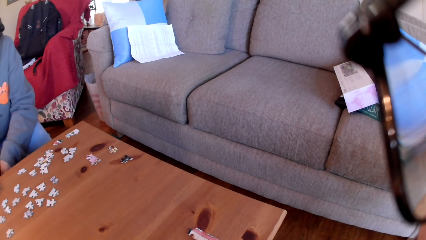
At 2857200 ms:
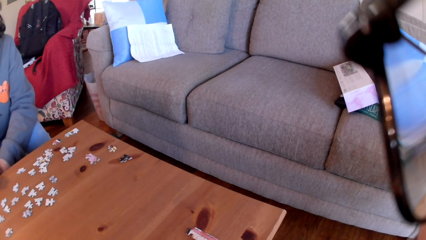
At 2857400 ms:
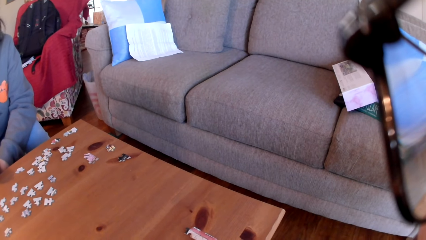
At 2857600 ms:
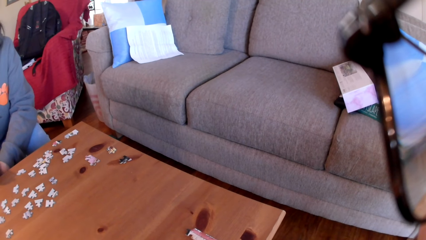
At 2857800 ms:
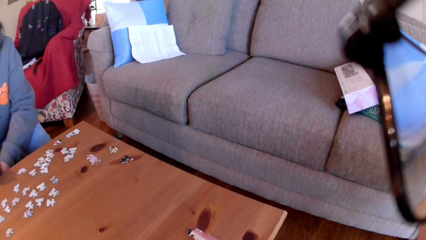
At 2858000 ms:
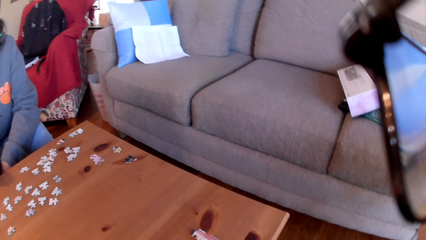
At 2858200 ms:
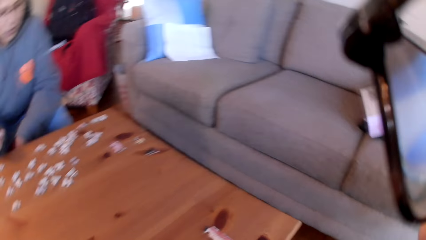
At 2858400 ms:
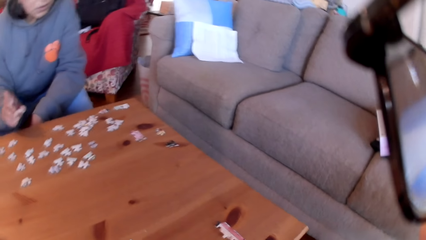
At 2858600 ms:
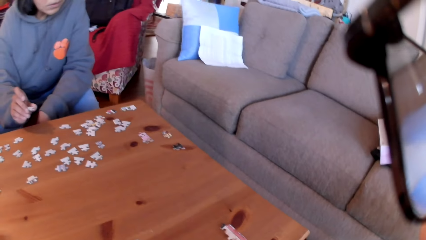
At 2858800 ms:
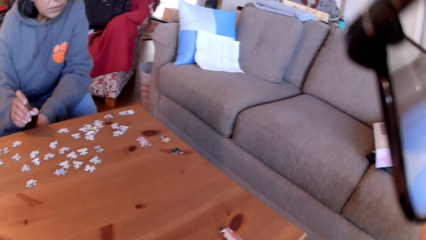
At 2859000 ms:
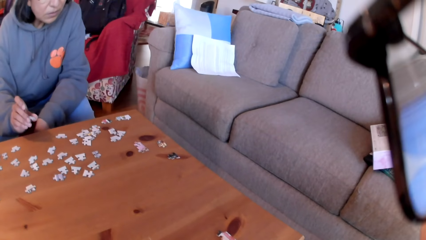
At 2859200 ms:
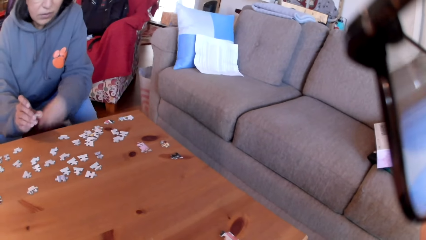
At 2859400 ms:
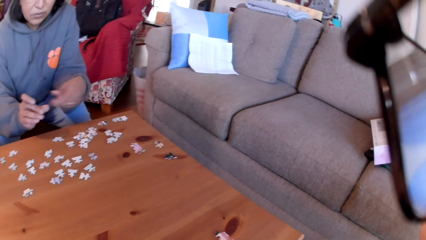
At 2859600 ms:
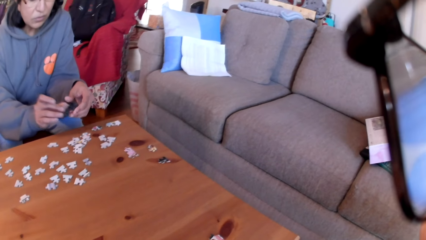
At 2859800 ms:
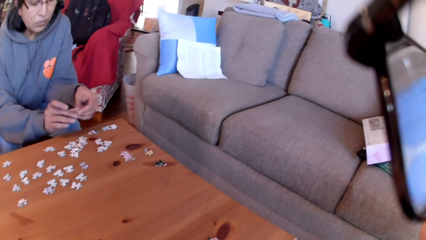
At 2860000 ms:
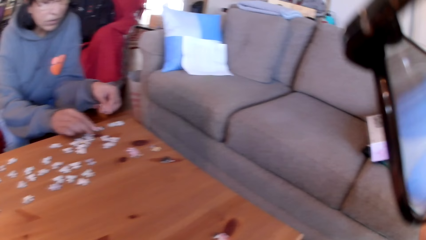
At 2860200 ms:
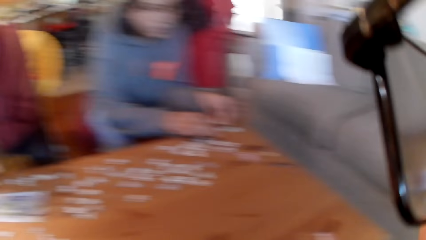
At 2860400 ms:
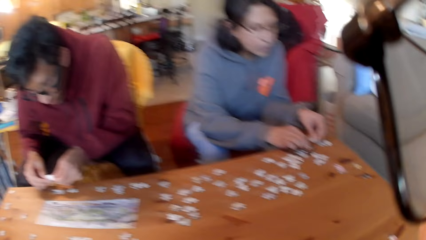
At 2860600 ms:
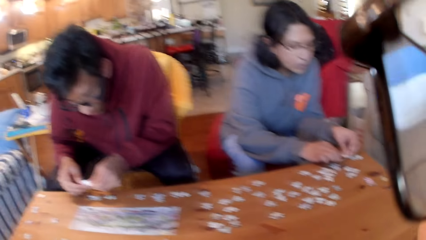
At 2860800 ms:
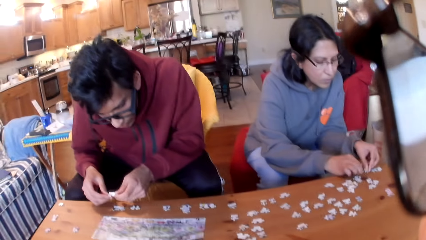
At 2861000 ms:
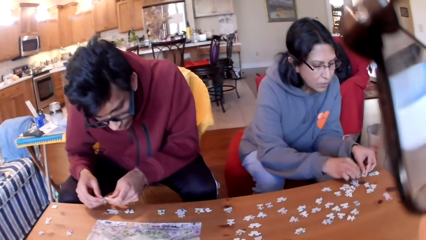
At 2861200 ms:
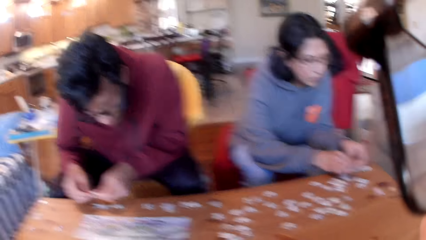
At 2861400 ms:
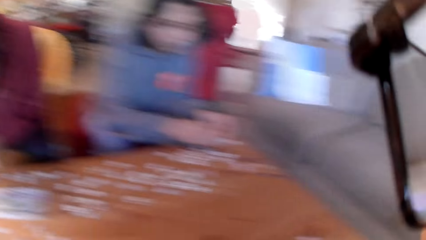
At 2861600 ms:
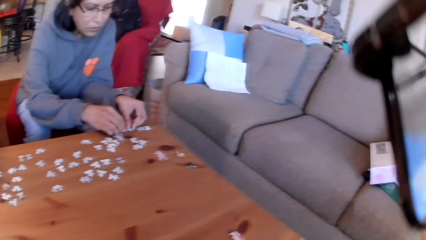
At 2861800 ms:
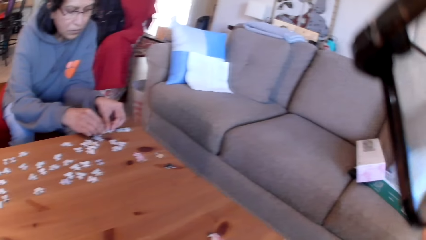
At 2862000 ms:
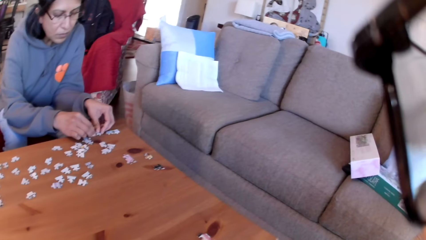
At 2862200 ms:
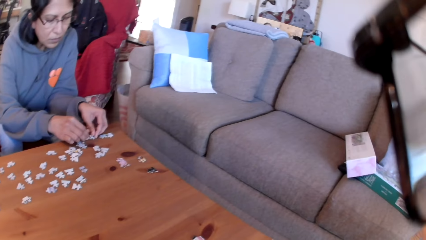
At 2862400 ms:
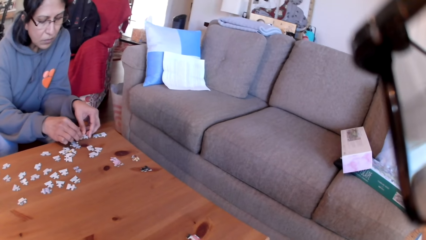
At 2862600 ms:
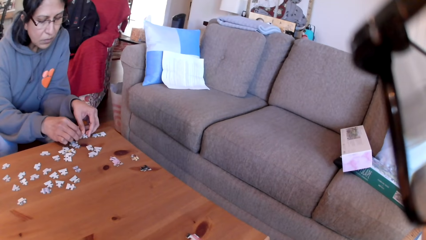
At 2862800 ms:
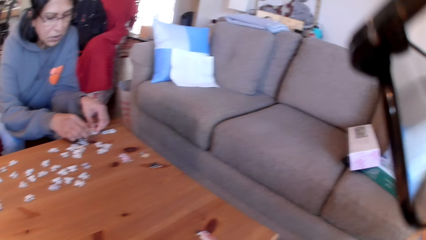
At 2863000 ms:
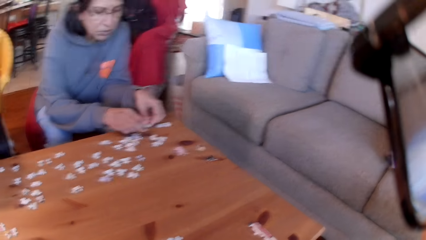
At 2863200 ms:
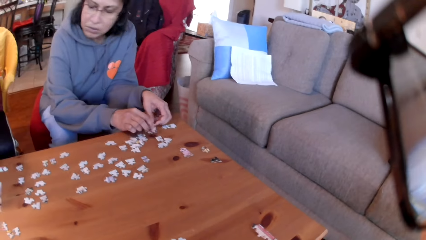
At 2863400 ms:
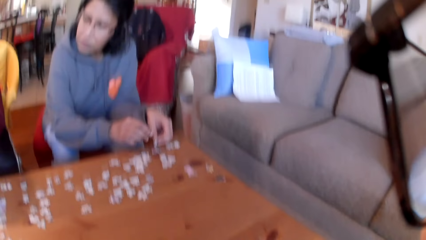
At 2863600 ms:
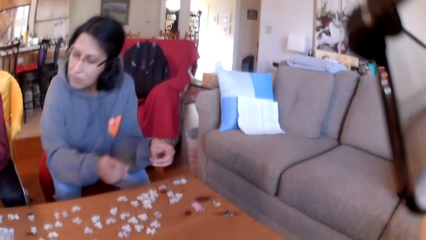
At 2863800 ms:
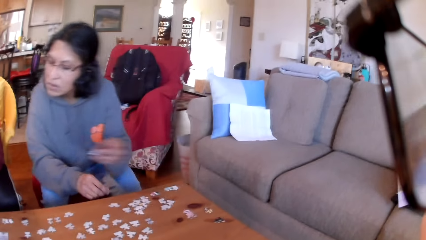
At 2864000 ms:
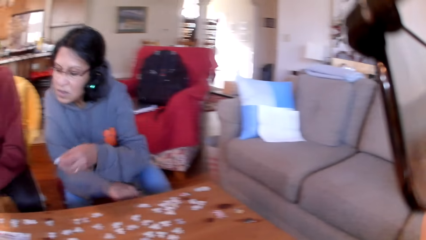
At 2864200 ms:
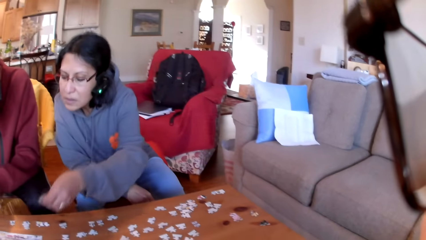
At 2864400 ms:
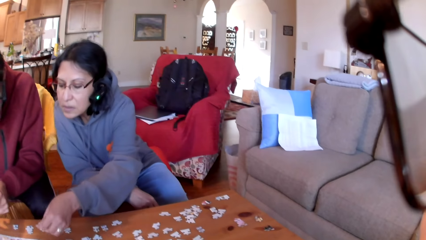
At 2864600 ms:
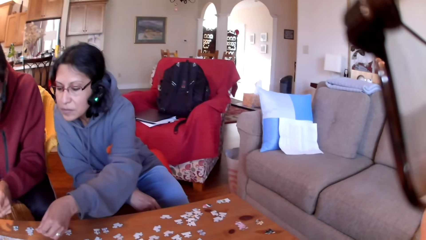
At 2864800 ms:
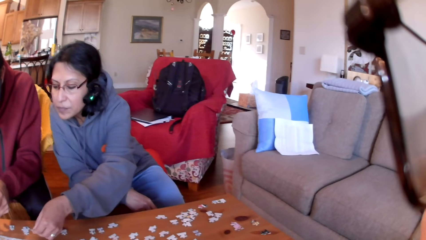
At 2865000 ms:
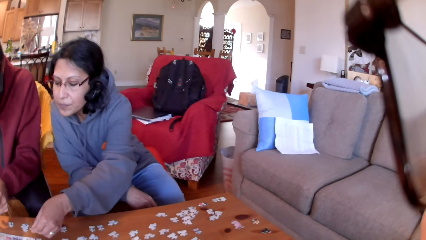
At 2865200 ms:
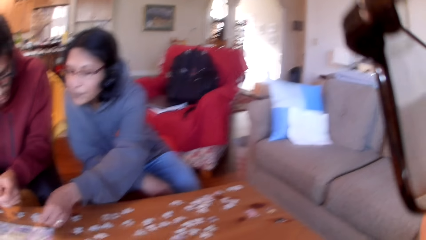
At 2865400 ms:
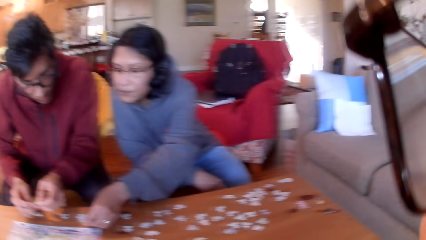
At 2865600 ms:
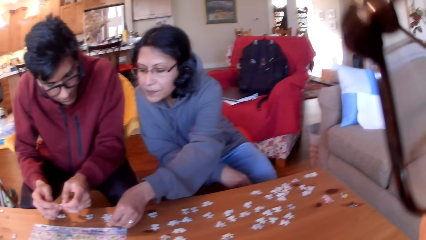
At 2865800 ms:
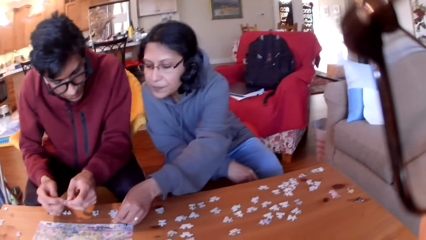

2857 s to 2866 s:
A woman holds a puzzle on the hand, picks up a jigsaw puzzle and joins the puzzles. A man stares at the puzzle. The camera wearer looks at the table. The woman shows the man a jigsaw puzzle.

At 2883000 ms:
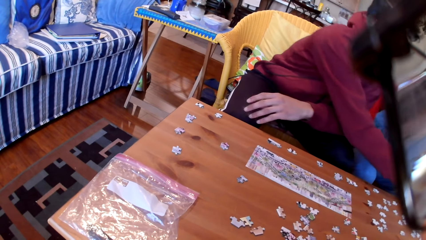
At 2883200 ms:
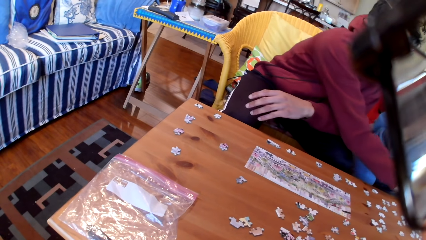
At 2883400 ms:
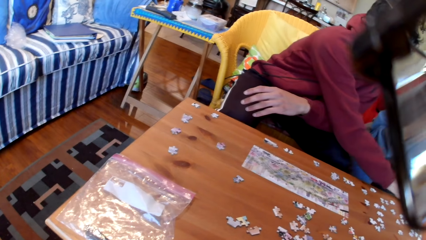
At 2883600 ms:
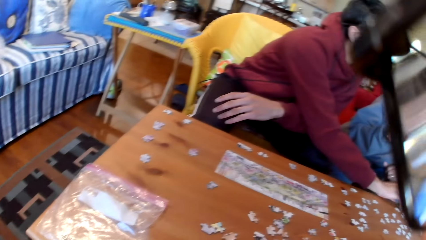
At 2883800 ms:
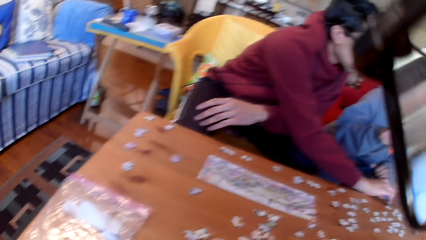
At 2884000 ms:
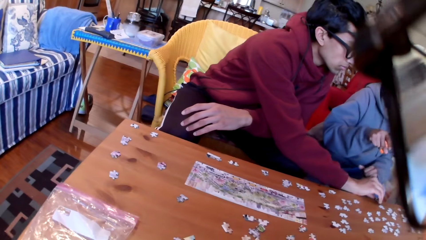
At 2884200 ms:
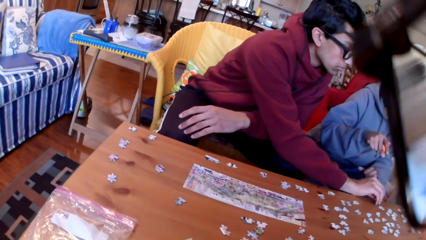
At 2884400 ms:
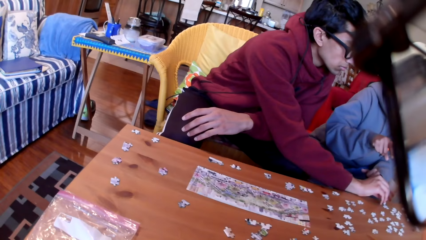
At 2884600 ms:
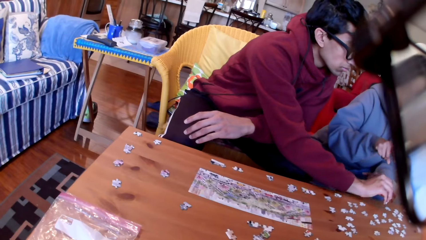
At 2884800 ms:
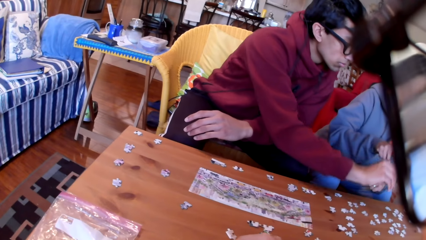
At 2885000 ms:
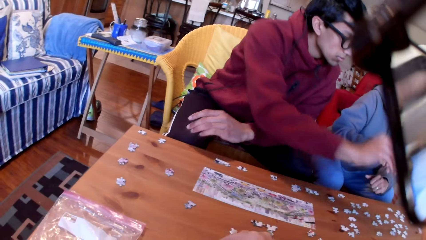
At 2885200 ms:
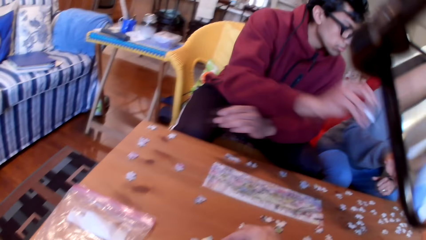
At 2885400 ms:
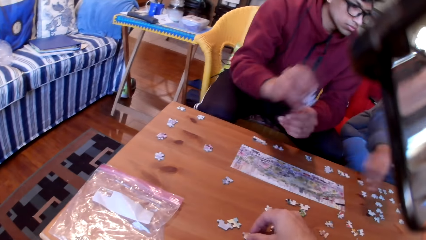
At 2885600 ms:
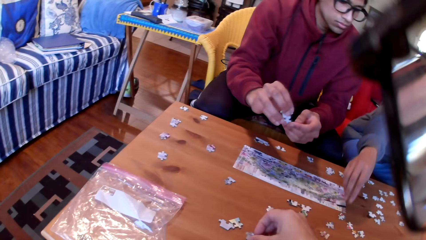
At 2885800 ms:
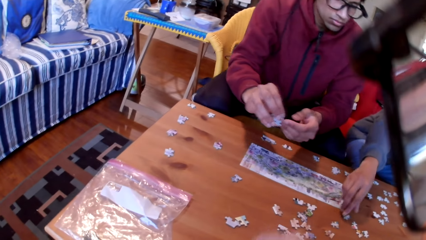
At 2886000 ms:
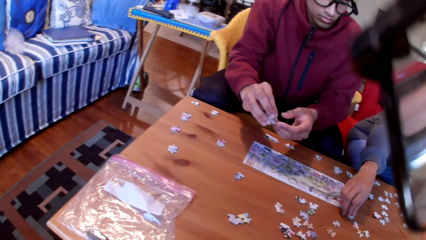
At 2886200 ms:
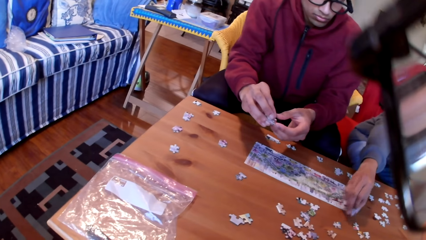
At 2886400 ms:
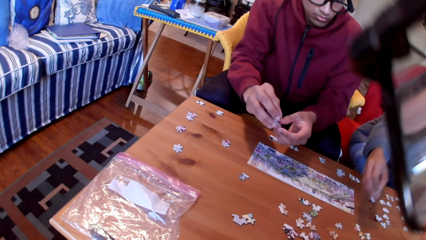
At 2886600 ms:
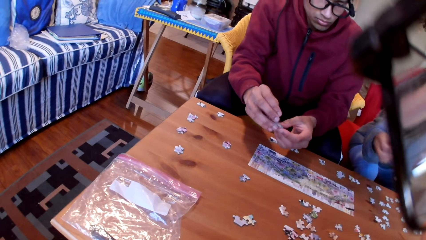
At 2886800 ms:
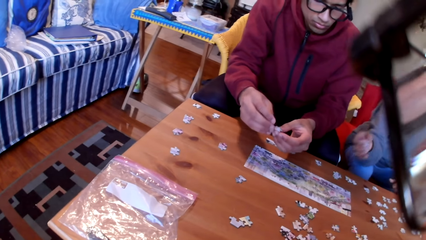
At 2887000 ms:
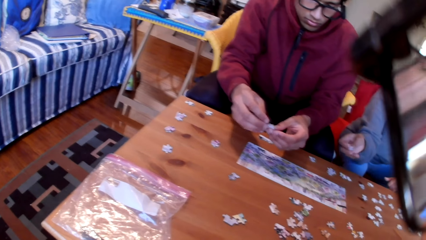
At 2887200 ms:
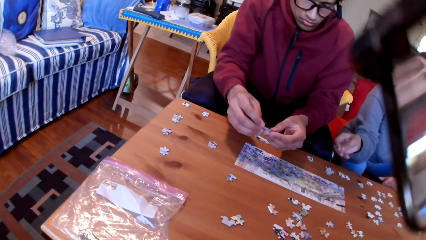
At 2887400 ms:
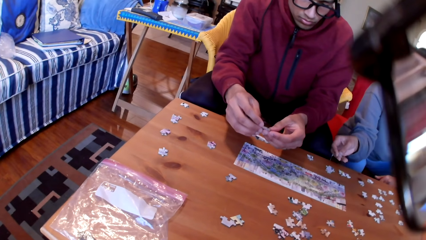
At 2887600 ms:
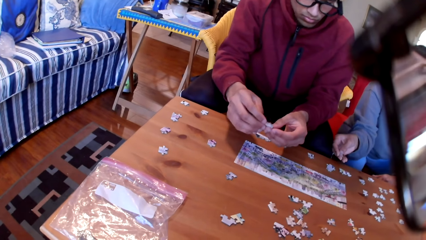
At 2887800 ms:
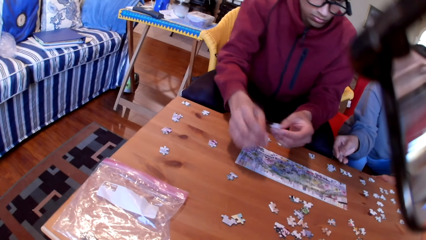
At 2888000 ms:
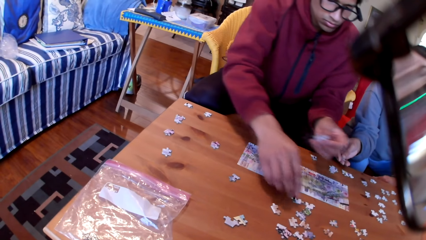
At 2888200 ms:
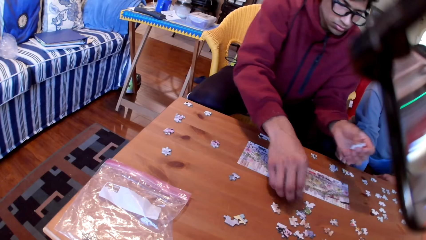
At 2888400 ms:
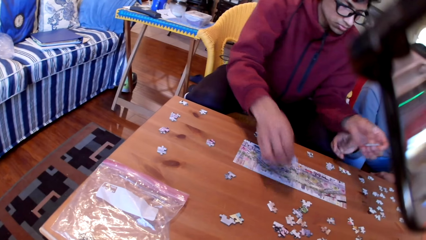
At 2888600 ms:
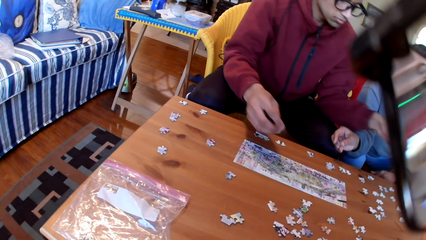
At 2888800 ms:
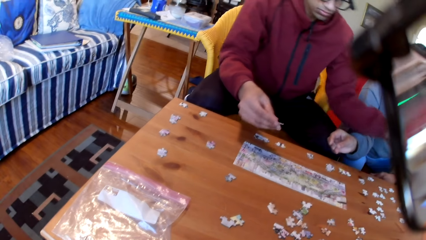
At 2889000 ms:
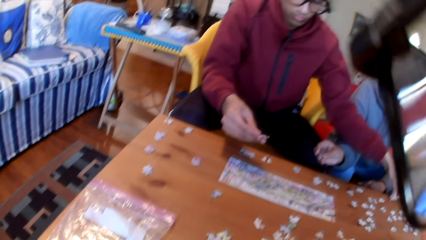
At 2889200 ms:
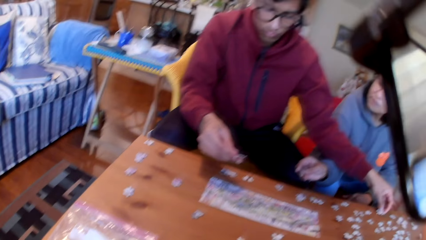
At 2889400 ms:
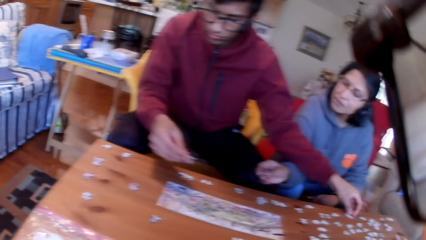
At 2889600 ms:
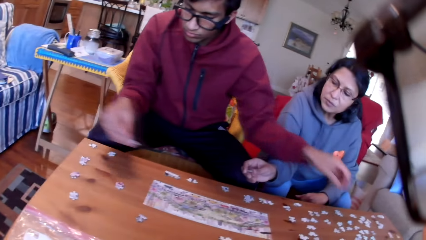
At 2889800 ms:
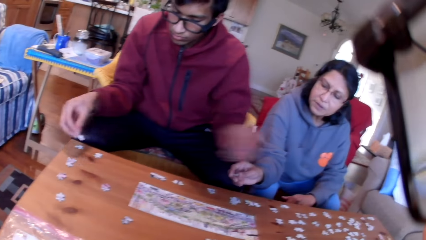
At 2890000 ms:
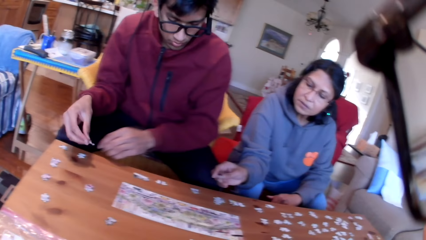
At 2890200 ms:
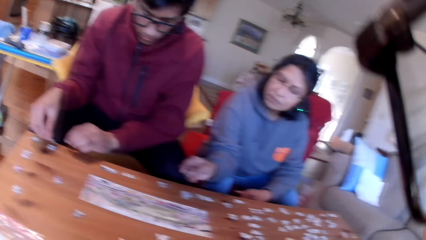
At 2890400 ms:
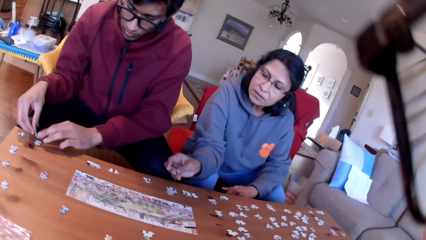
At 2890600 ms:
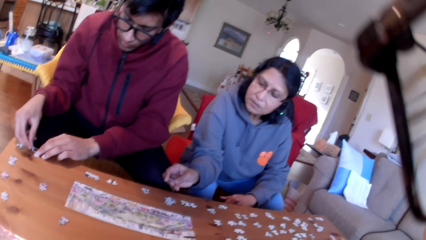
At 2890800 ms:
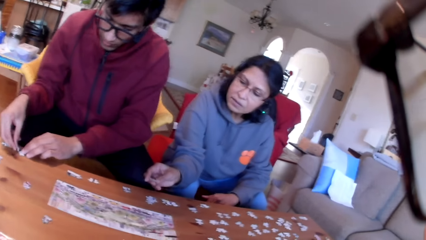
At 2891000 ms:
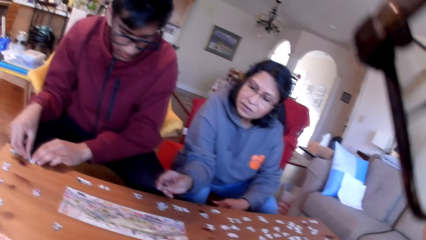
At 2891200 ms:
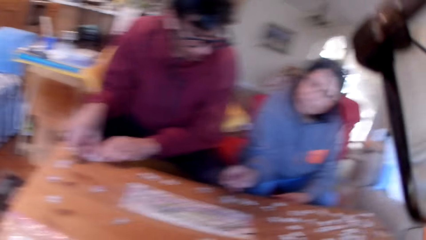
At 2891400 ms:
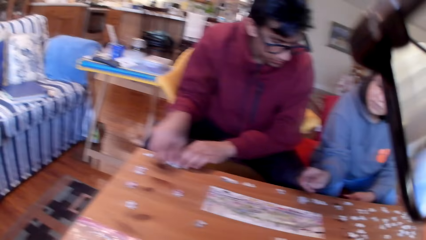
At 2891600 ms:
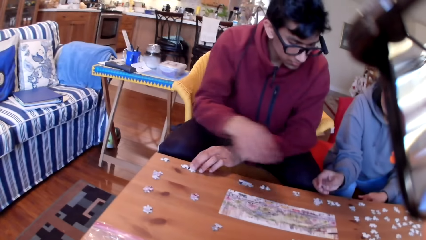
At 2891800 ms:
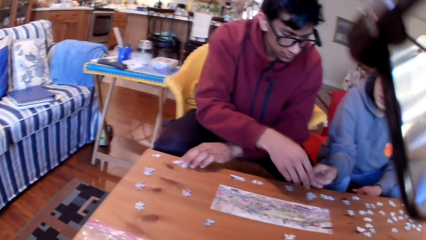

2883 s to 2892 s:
A man picks a jigsaw puzzle. The camera wearer takes a puzzle. A woman picks a jigsaw puzzle. The man takes a puzzle. The man puts the jigsaw puzzle aside on the table. The woman shows the man the puzzle.
